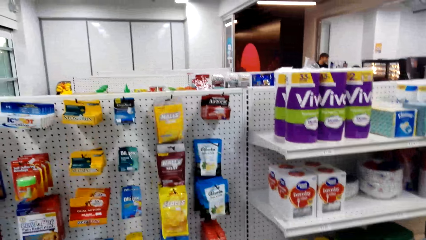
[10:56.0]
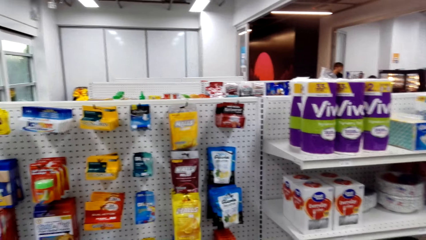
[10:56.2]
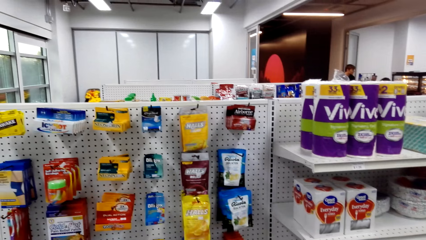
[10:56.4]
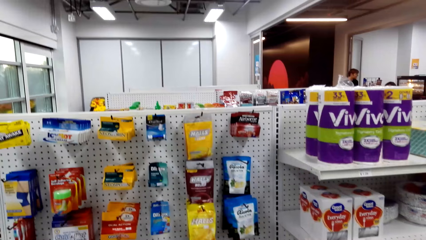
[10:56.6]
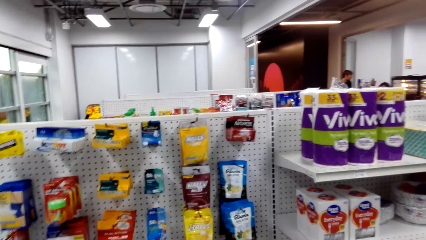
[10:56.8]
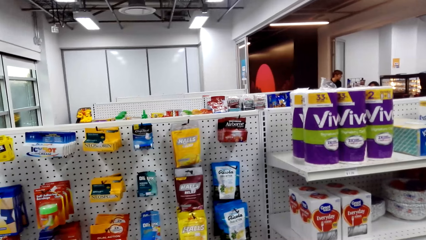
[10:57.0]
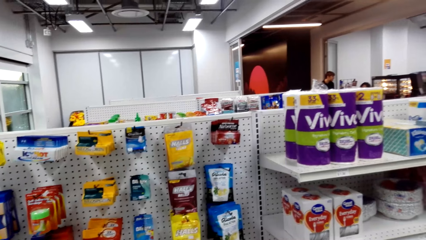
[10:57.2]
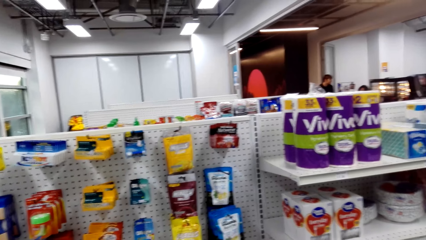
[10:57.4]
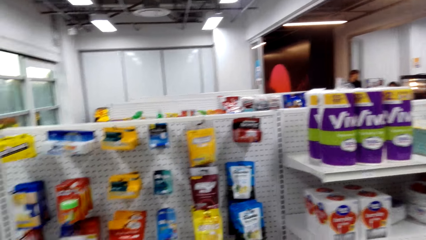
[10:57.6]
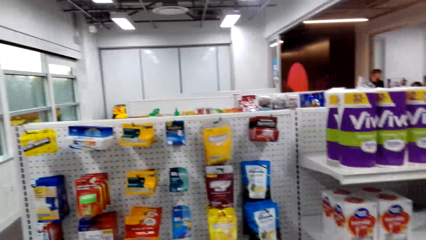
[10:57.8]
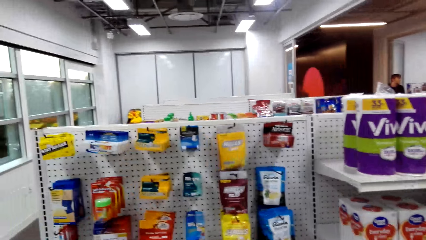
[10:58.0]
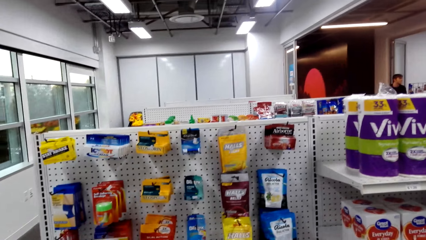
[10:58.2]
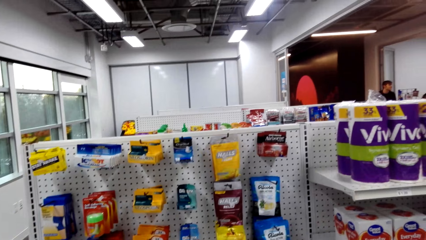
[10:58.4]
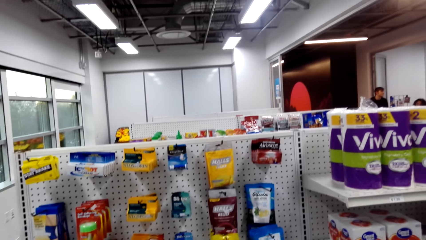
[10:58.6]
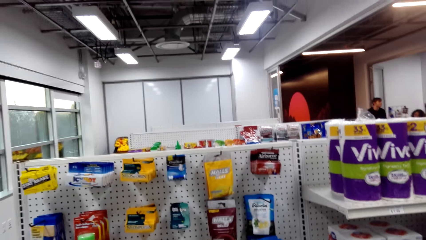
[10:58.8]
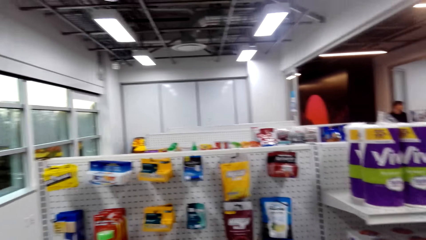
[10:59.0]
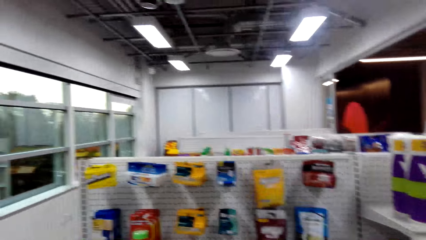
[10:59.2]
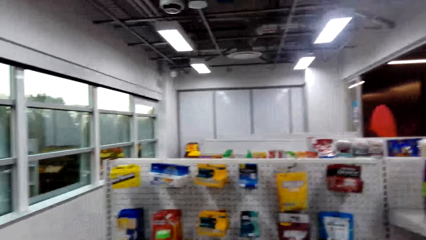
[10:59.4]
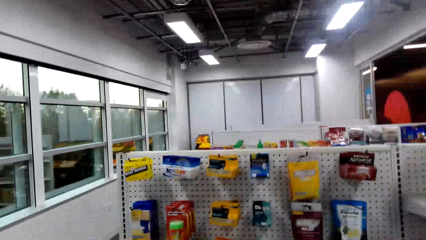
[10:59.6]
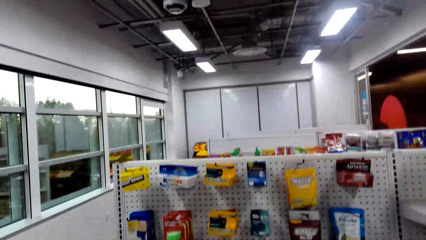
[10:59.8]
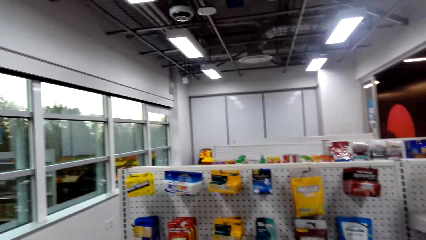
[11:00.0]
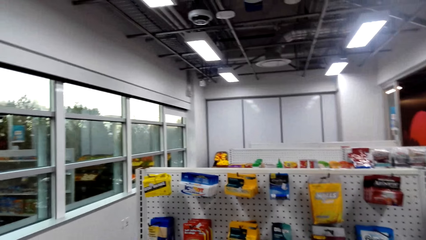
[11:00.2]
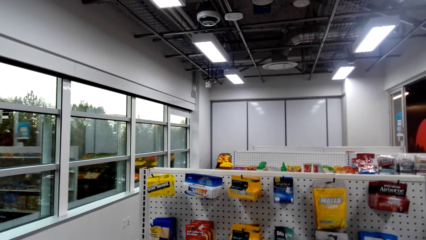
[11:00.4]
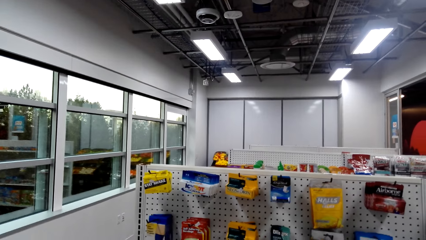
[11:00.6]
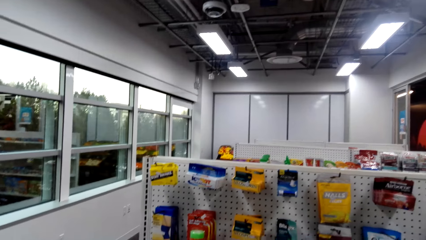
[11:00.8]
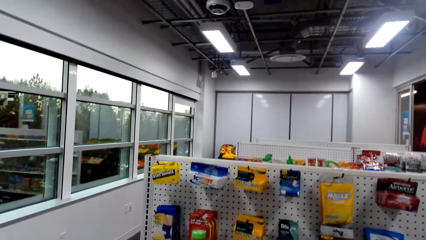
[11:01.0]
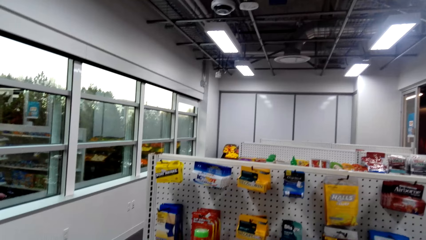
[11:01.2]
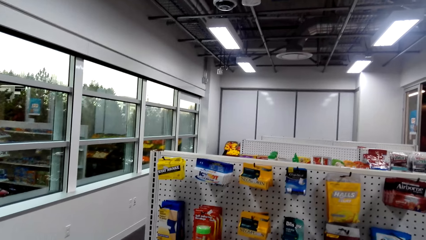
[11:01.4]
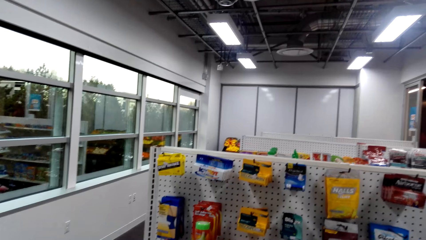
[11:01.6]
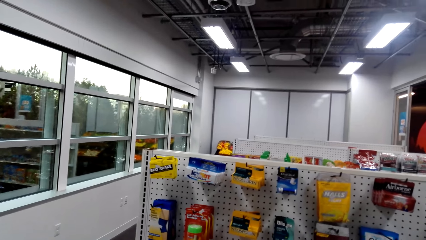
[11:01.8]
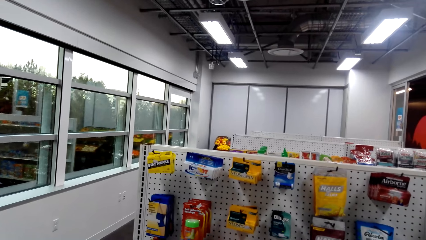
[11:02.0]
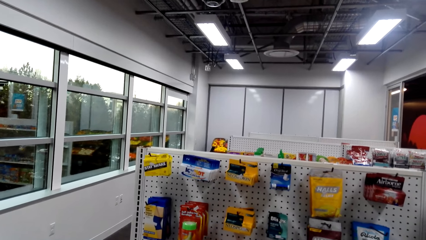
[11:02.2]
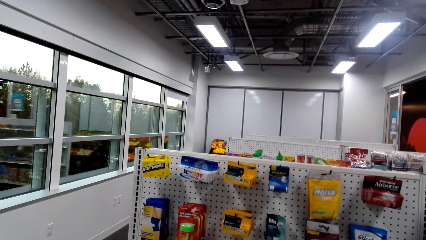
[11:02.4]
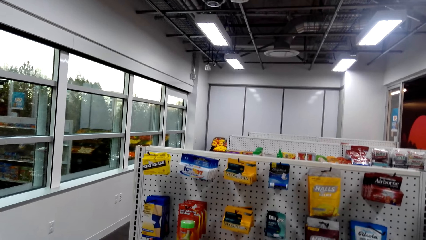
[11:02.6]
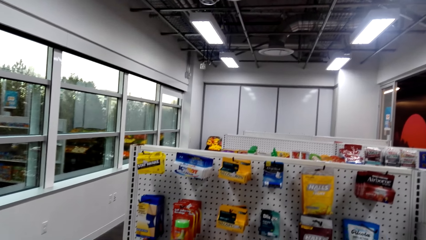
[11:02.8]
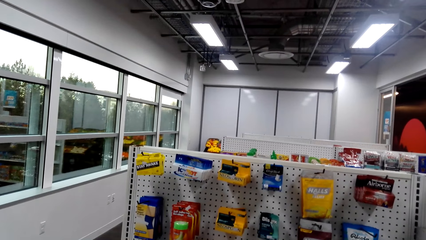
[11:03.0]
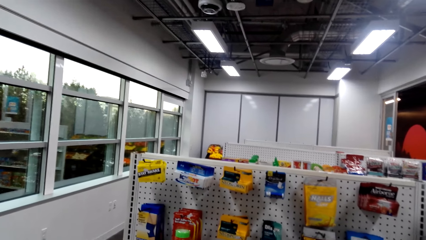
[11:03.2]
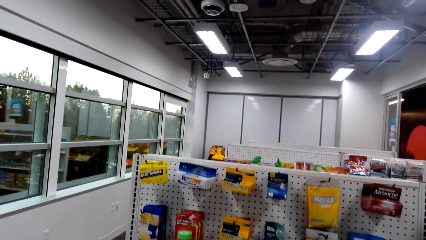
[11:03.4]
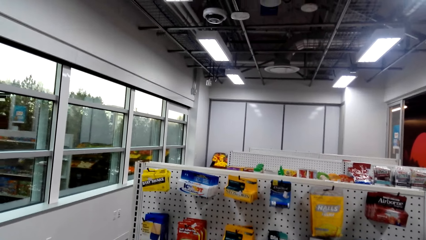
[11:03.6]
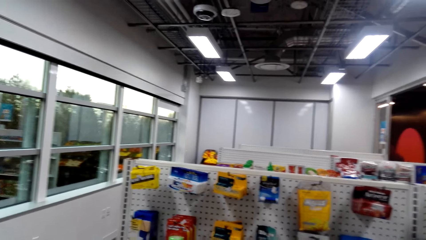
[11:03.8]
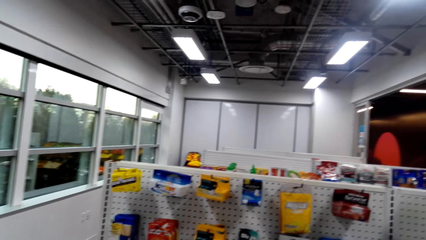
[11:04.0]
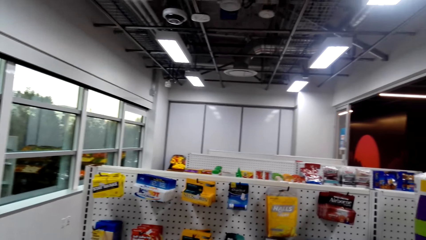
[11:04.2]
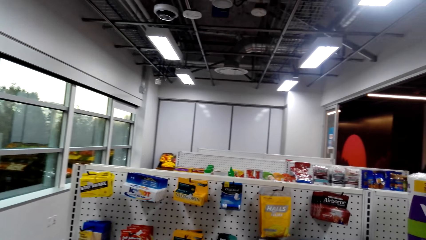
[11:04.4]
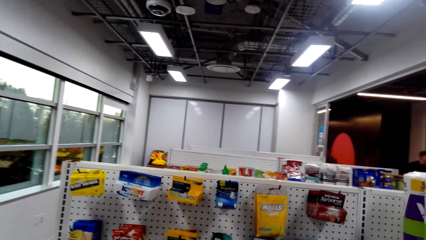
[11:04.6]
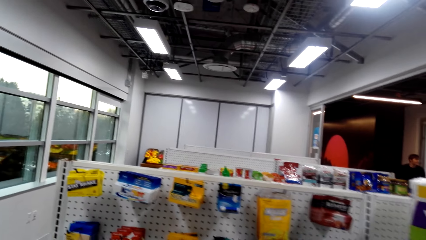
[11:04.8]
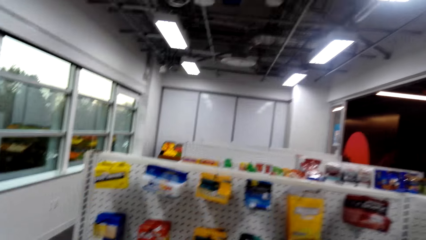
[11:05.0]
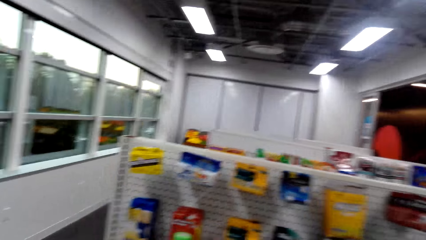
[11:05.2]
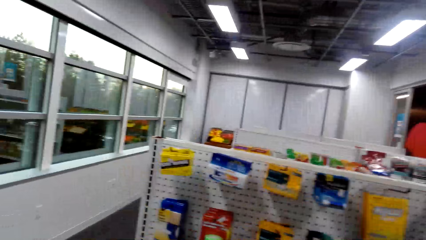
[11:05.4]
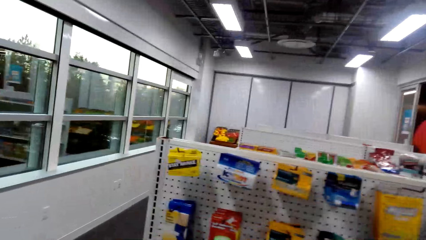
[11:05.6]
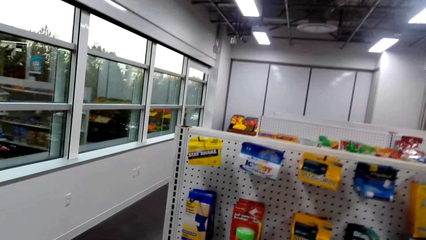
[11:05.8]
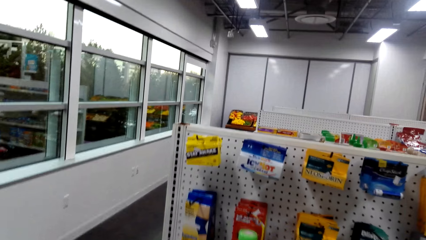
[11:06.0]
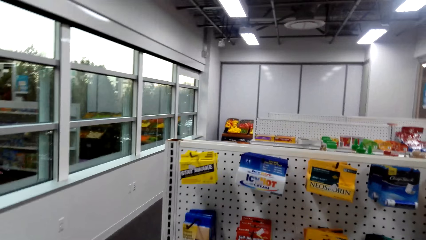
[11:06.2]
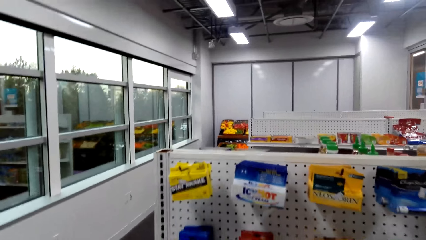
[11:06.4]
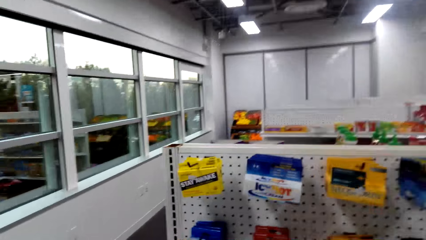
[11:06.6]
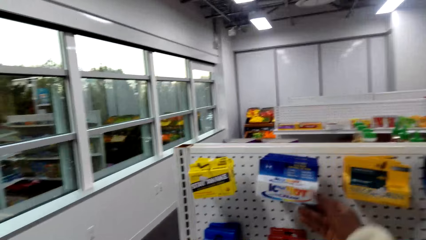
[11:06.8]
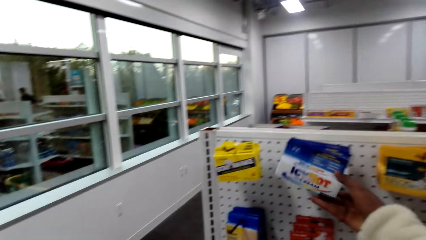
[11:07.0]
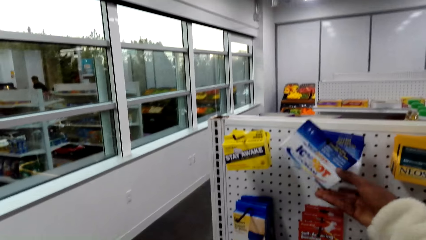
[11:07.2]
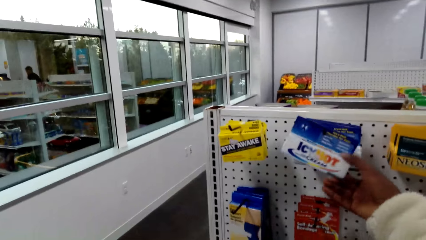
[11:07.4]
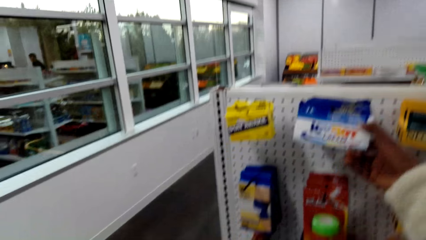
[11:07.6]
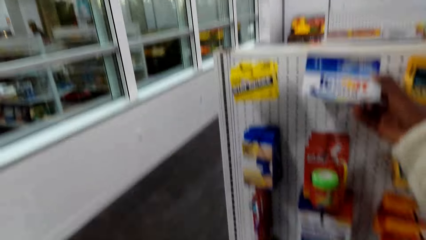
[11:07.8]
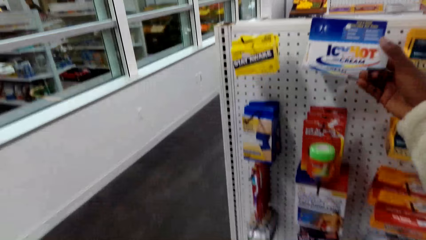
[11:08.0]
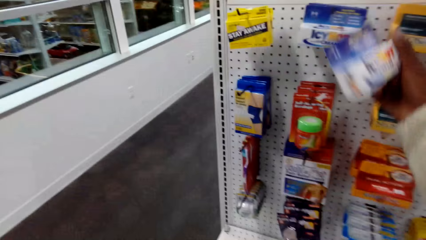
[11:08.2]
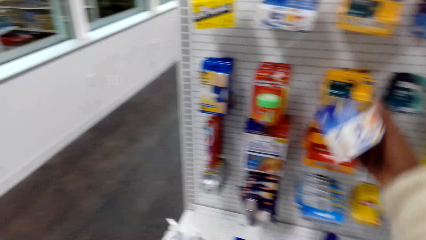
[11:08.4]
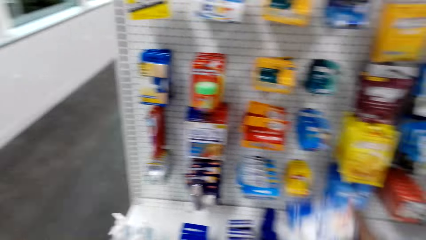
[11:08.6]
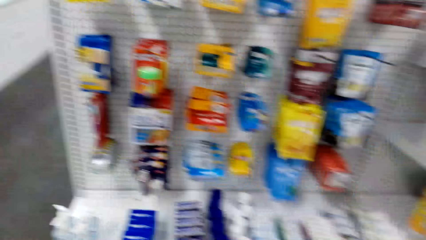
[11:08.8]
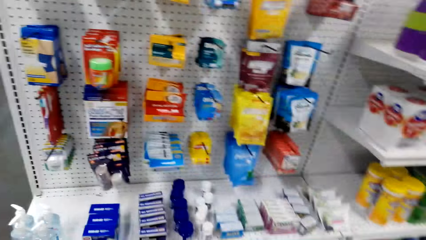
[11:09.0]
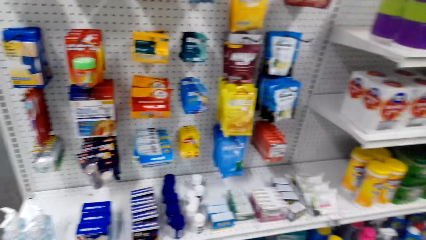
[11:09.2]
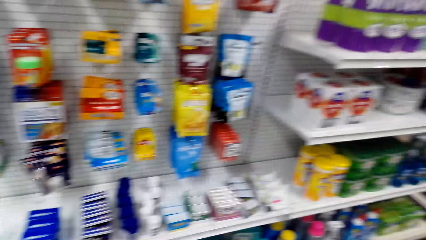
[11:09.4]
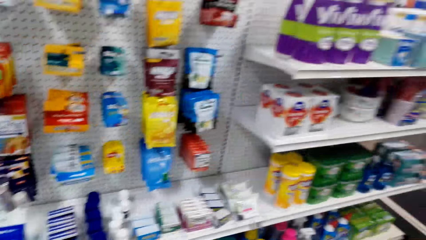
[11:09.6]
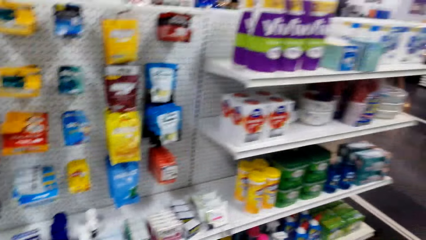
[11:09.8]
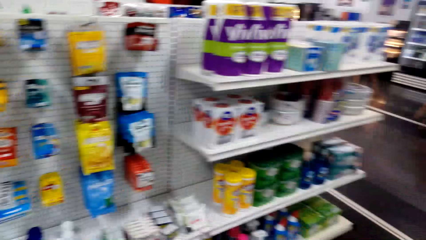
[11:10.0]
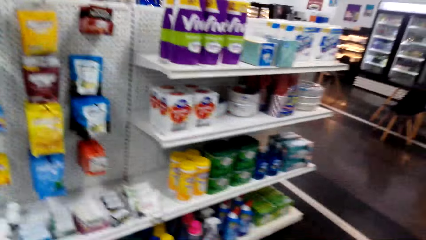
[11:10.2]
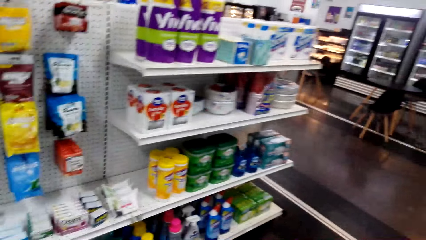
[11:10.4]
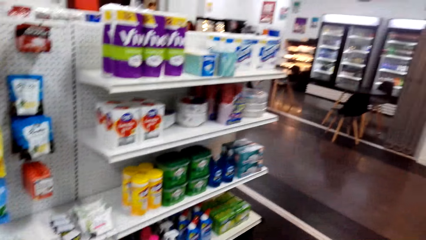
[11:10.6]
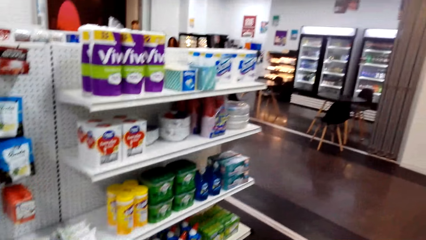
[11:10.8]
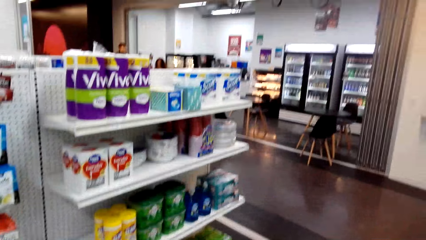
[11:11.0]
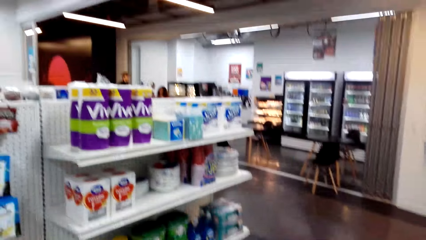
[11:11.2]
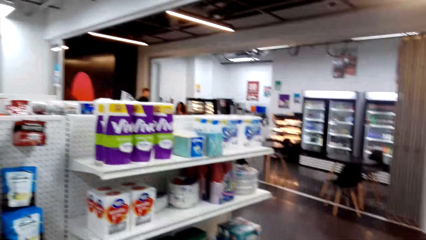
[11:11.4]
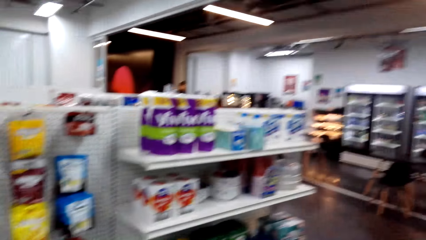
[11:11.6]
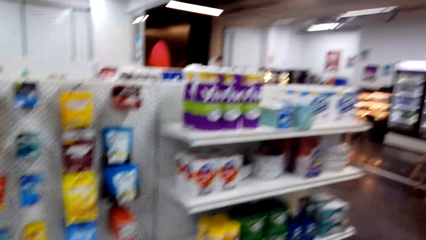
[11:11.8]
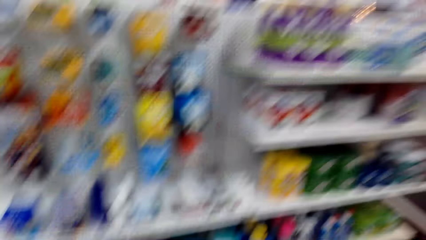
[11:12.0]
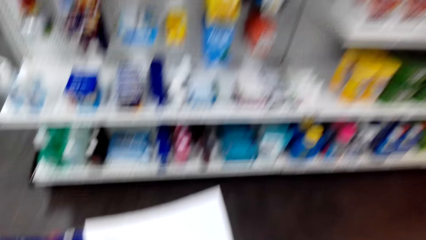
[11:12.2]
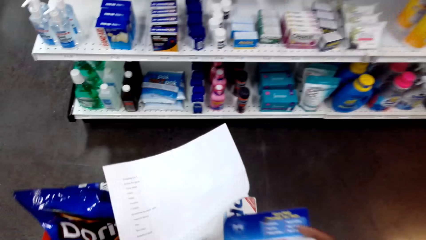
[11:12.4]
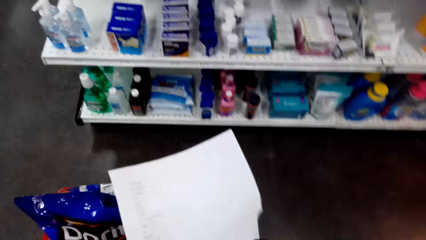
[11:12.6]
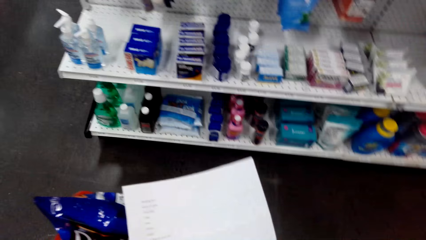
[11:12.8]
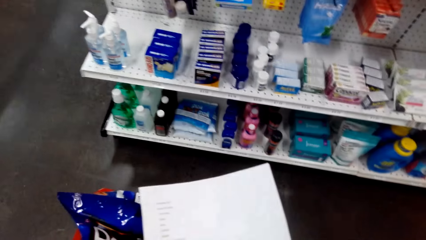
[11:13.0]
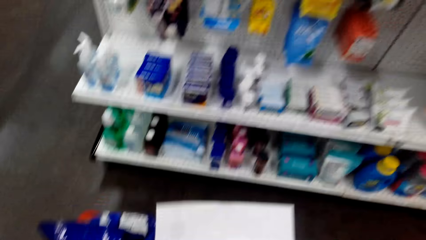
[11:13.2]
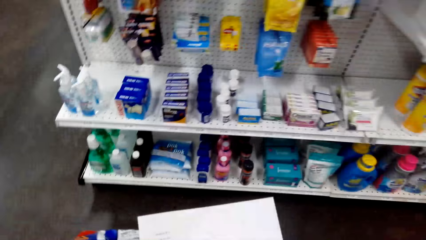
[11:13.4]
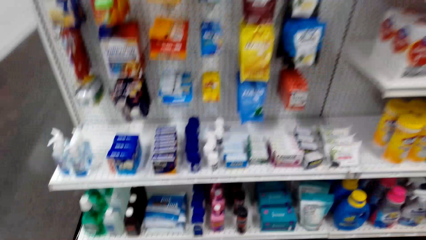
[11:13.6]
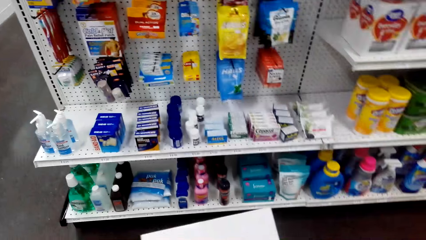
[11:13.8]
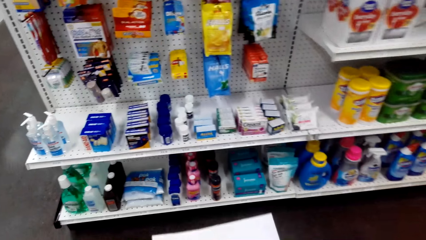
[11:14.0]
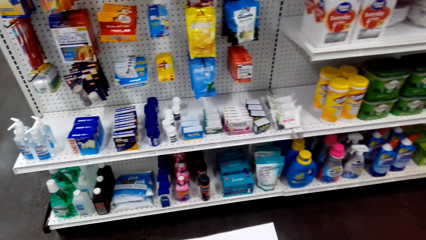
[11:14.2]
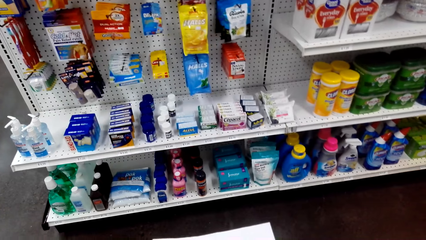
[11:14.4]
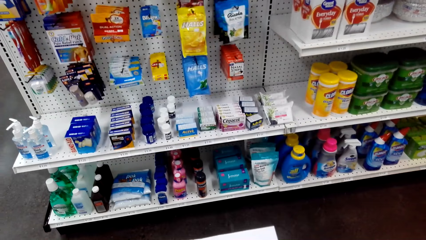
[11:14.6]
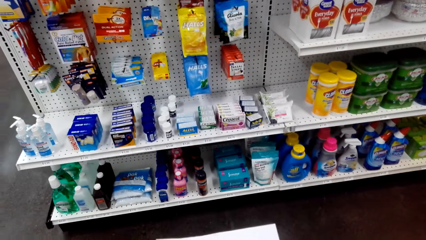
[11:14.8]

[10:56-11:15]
The camera wearer holds a package. They turn around. They take something. They hold a paper.
